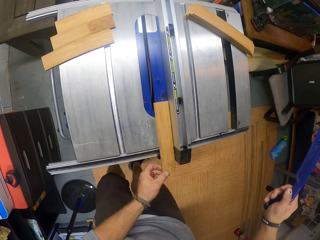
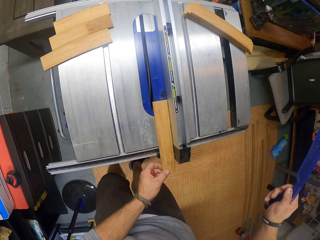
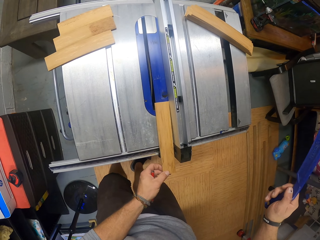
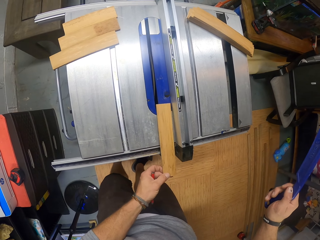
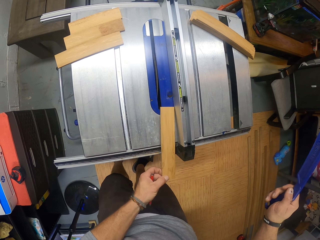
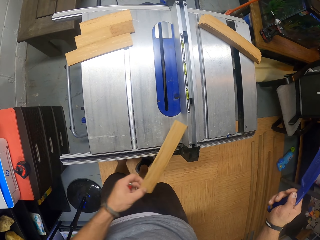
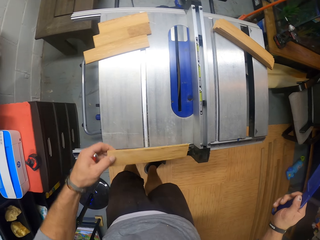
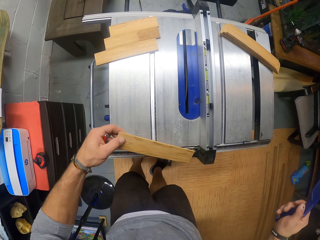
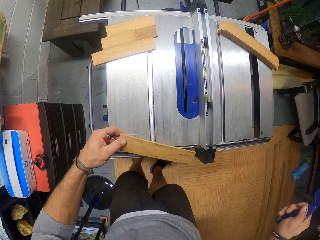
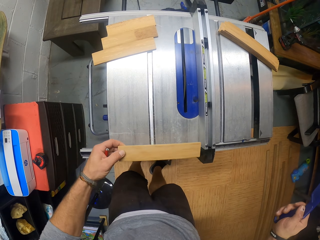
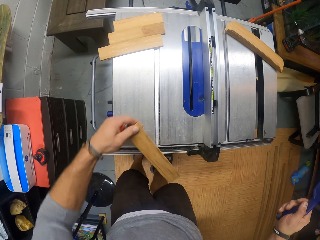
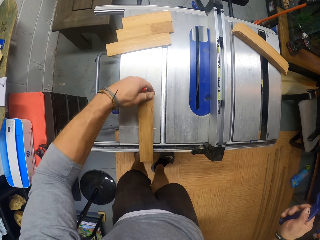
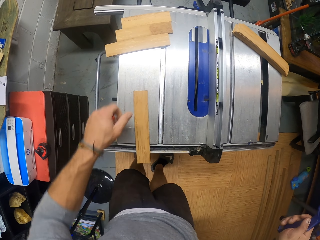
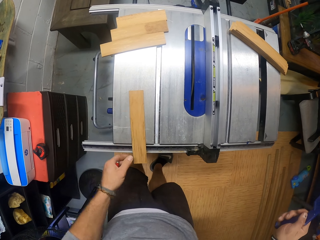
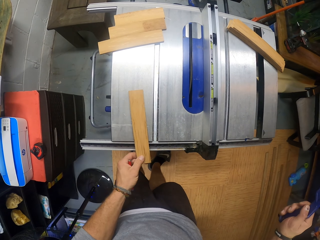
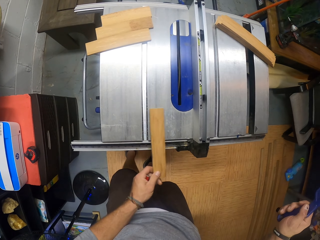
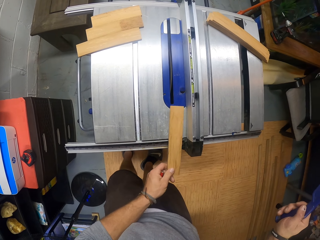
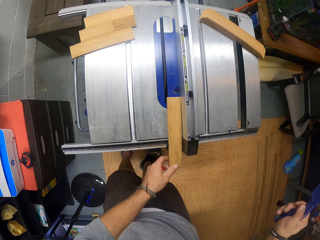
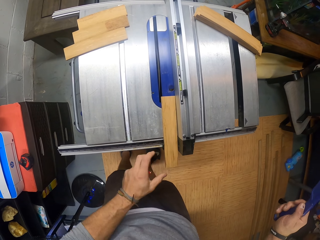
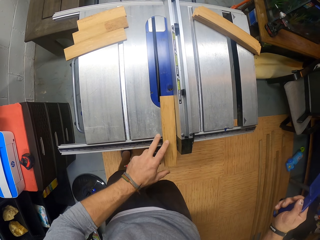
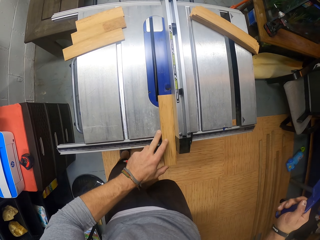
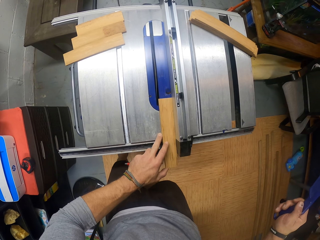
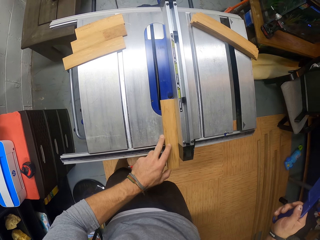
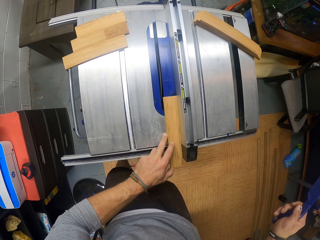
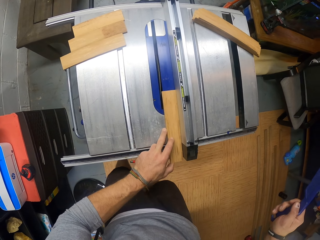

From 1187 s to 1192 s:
The camera wearer picks the piece of wood from the wood planer machine with his left hand. He turns the piece of wood with his left hand. He drops the piece of wood on the wood planer machine with his left hand. He picks the piece of wood from the wood planer machine with his left hand. He drops the piece of wood on the wood planer machine with his left hand. He slides the piece of wood on the wood planer machine with his left hand.

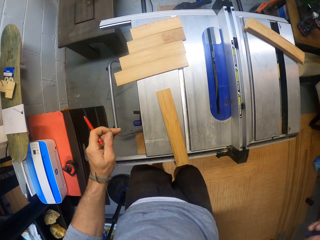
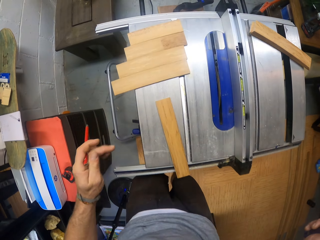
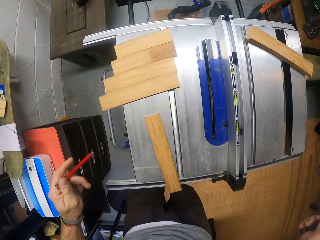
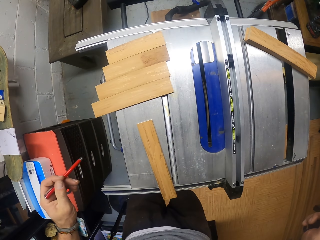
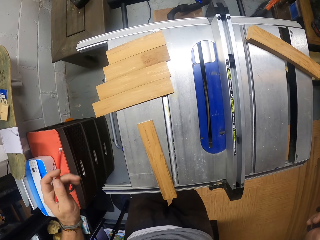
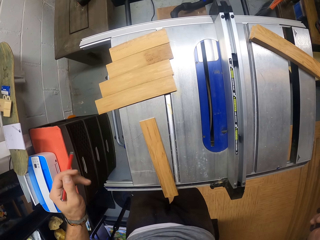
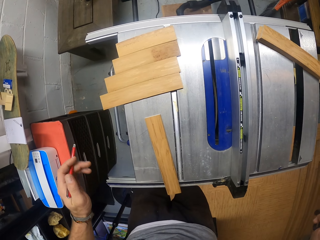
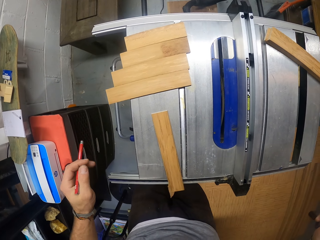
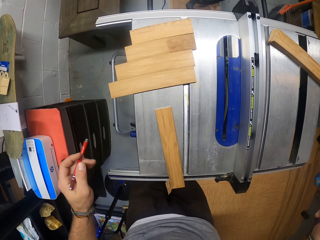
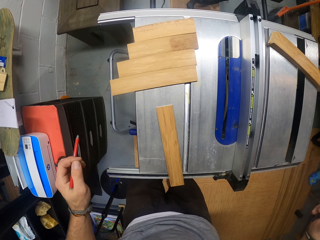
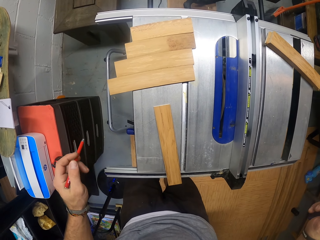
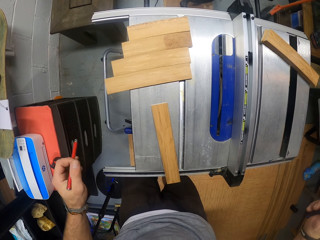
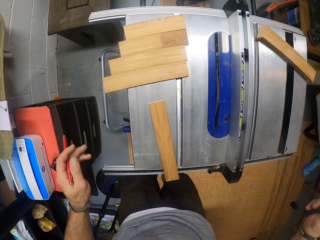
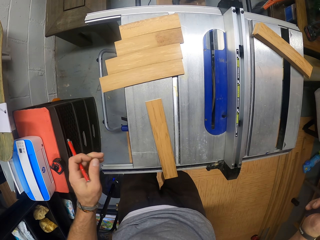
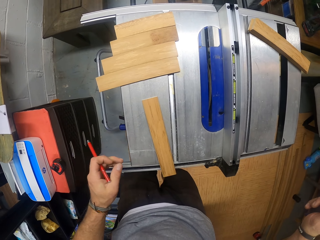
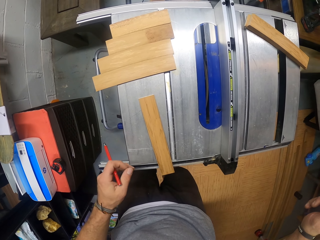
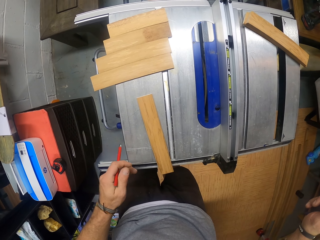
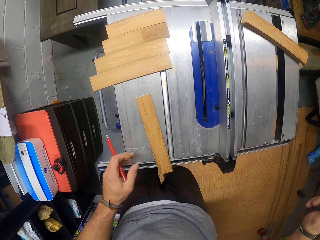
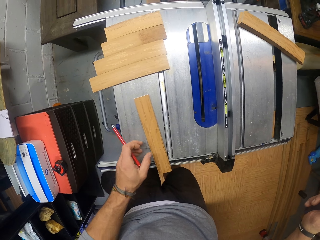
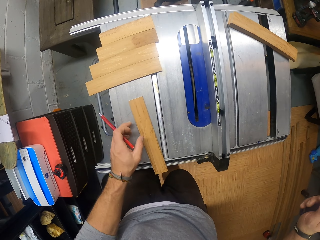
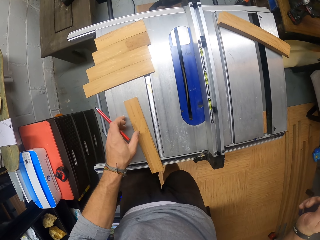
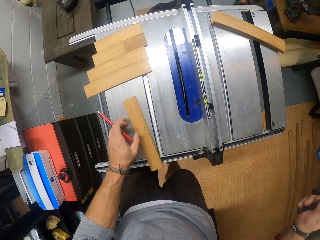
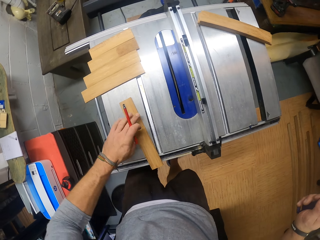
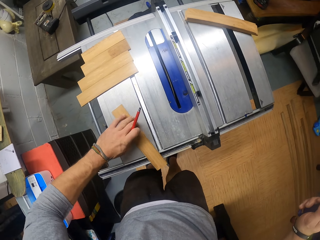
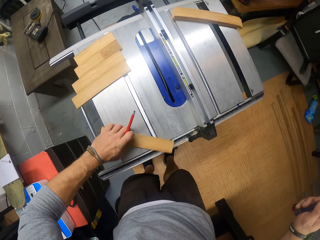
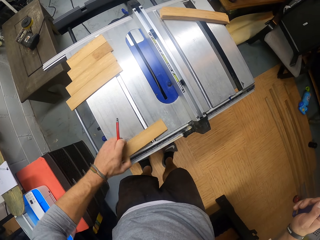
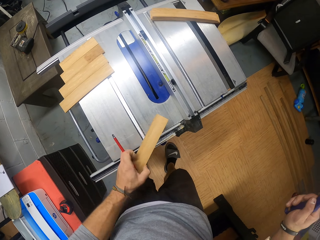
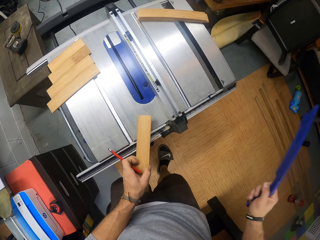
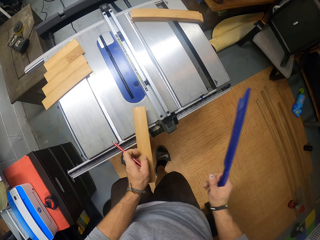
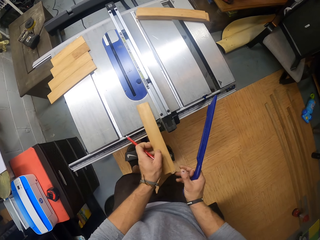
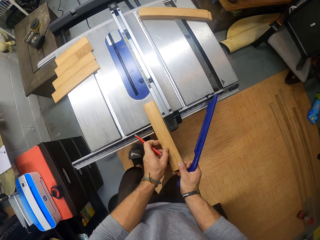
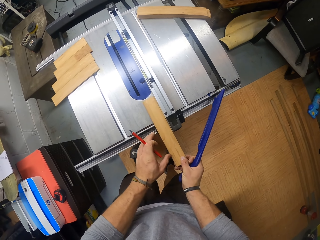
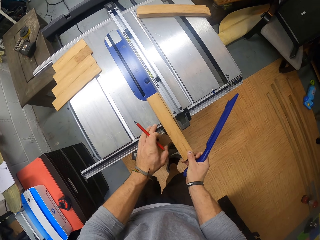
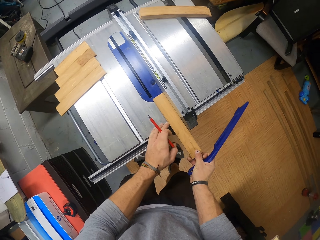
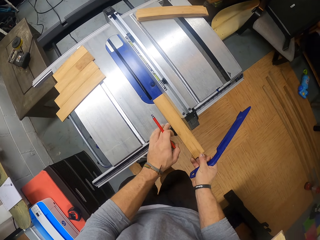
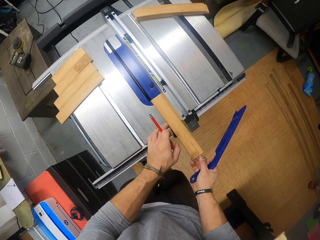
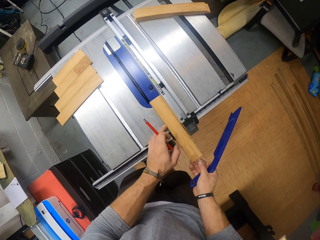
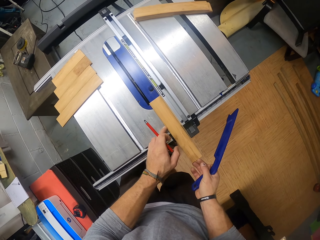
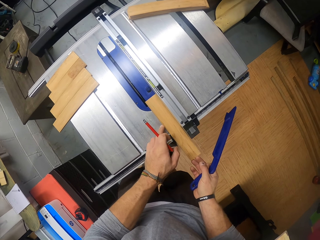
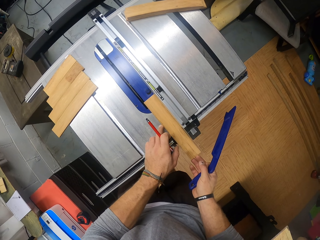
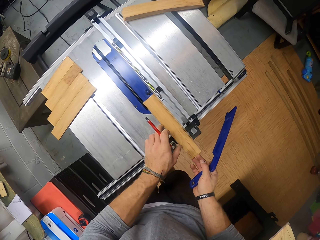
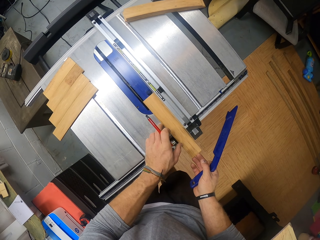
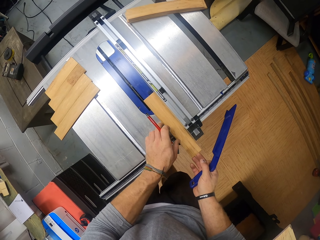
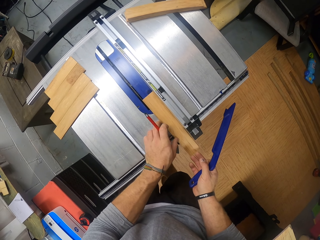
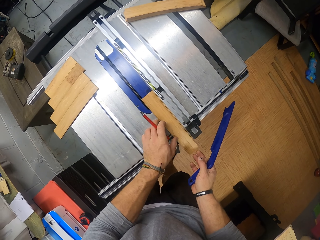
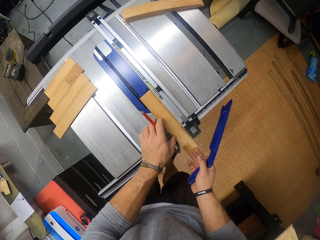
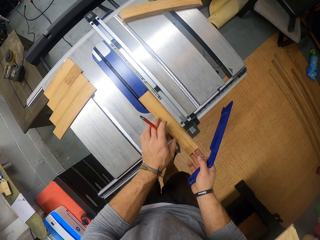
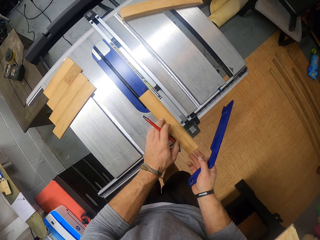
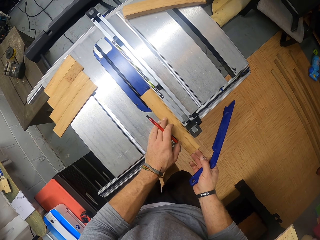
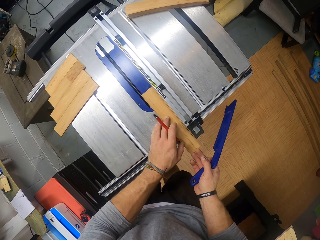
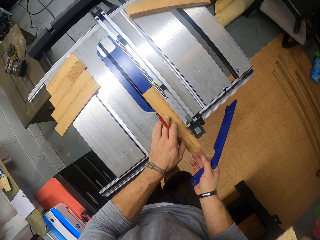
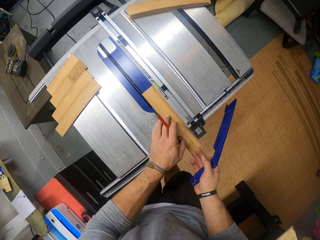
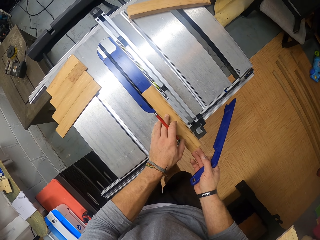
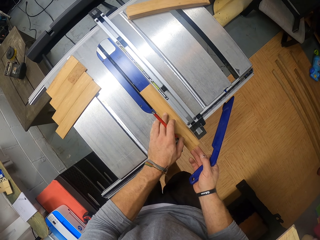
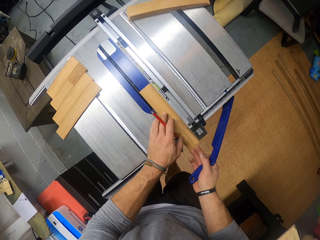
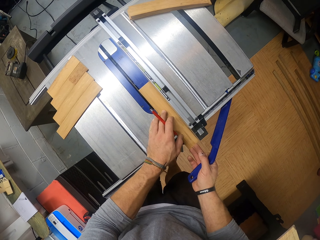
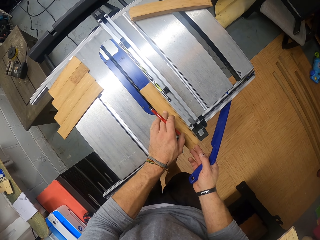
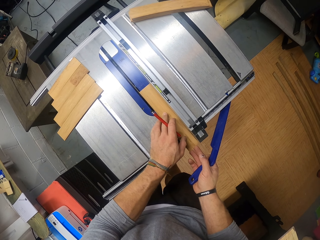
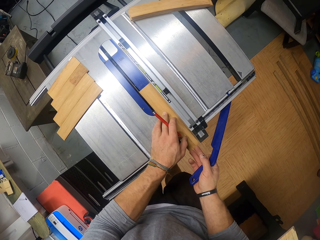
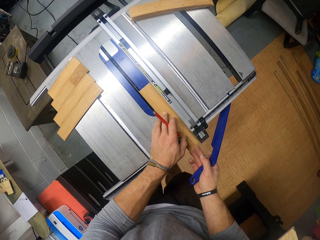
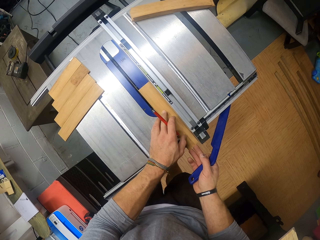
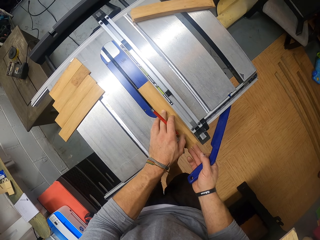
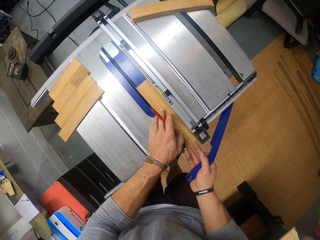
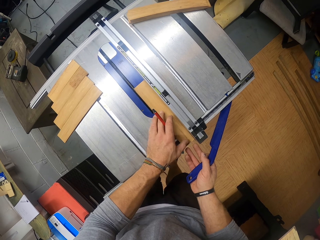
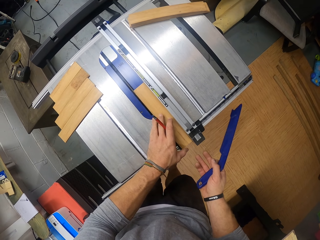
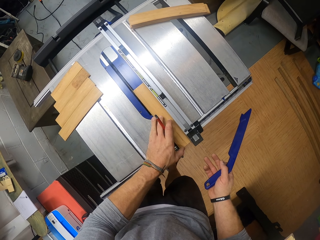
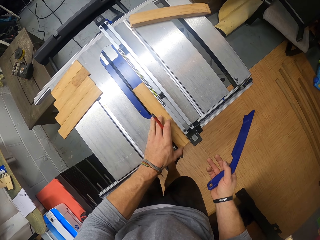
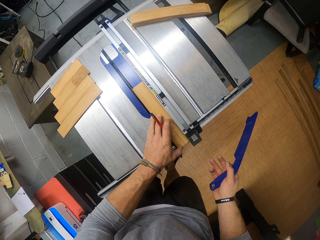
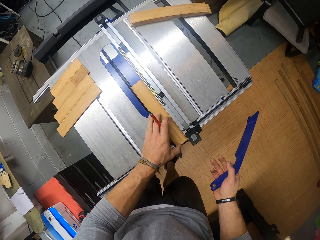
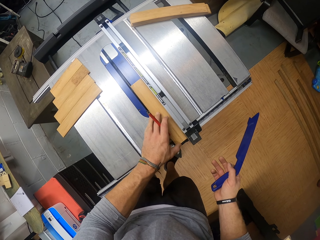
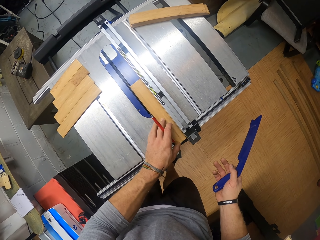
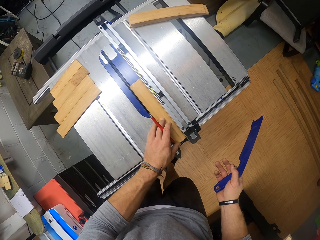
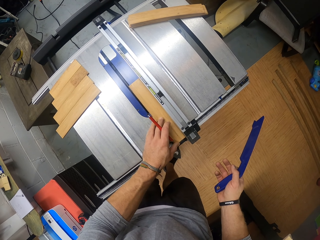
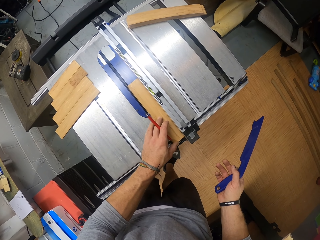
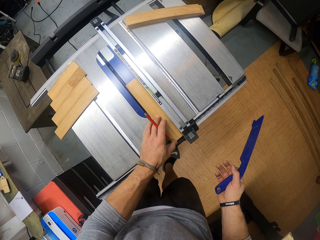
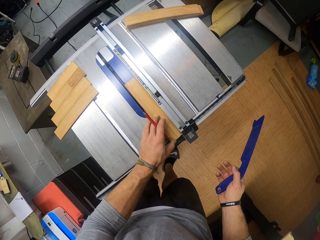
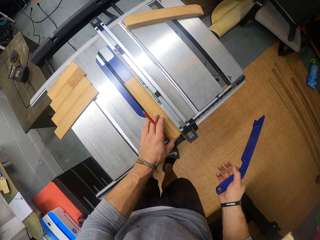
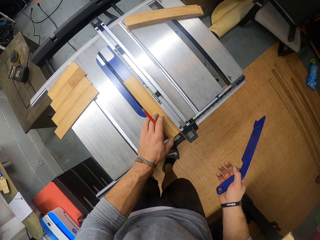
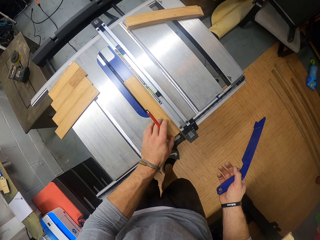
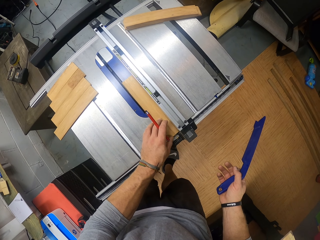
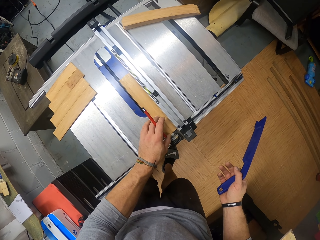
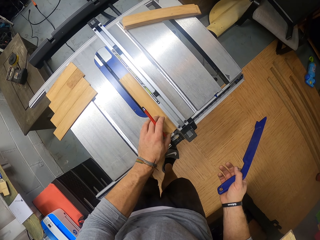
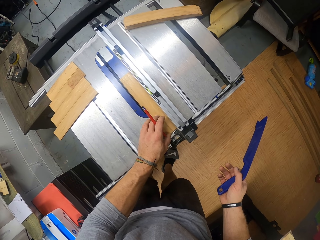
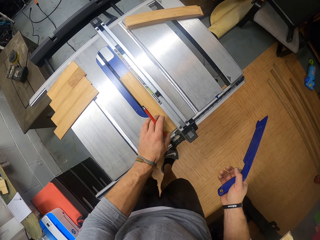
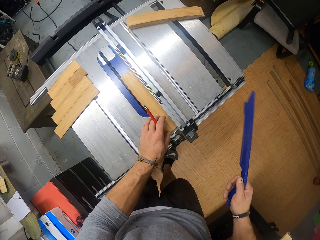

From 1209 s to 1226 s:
The camera wearer drops the piece of wood on the wood planer machine with his left hand. He picks the piece of wood from the wood planer machine with his left hand. He passes the piece of wood from his left hand to his right hand. He slides the piece of wood on the wood planer machine with both hands. He lifts his right hand from the piece of wood. He slides the piece of wood on the wood planer machine with his left hand.
